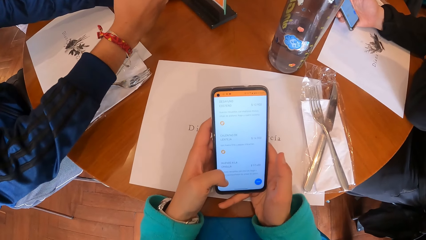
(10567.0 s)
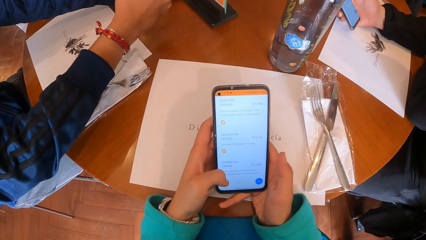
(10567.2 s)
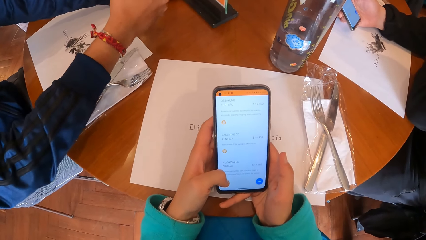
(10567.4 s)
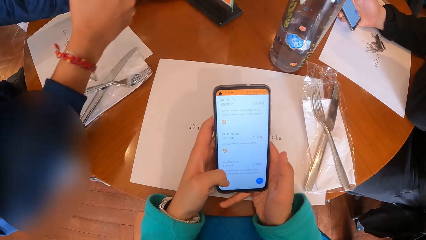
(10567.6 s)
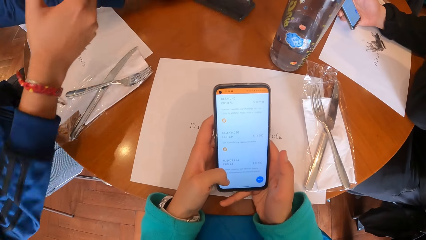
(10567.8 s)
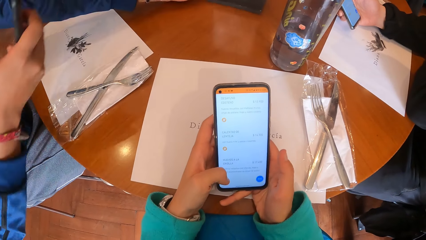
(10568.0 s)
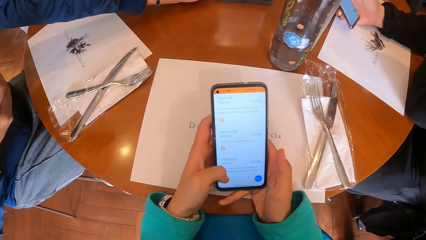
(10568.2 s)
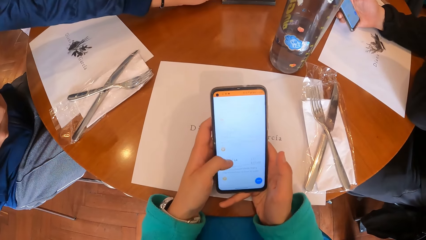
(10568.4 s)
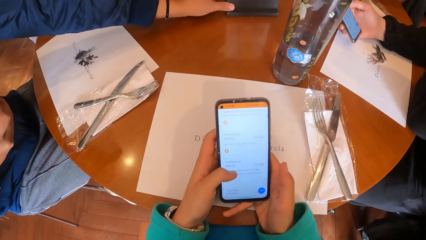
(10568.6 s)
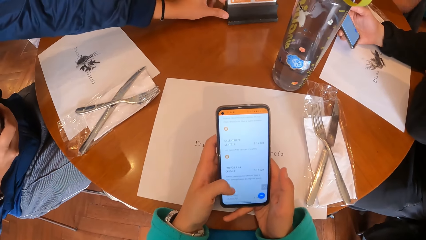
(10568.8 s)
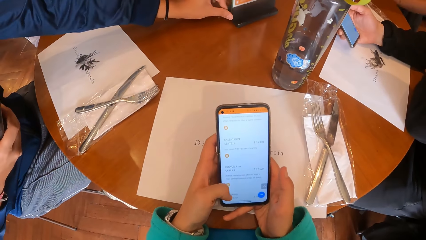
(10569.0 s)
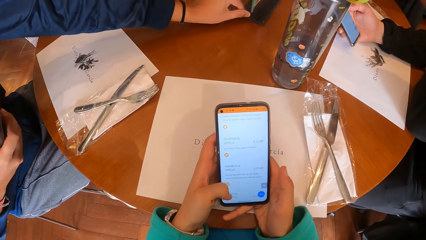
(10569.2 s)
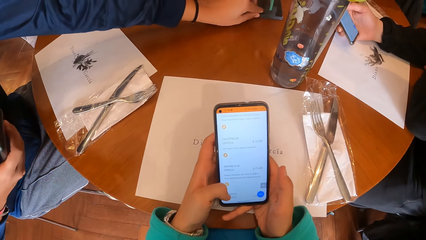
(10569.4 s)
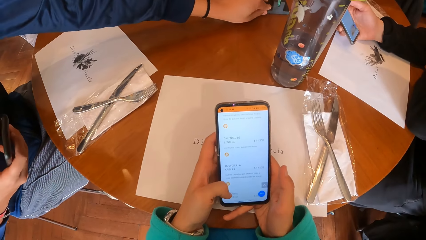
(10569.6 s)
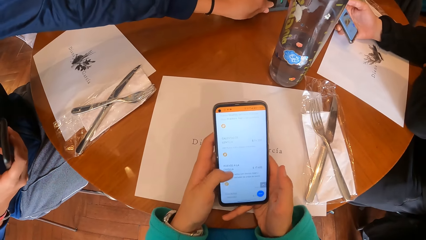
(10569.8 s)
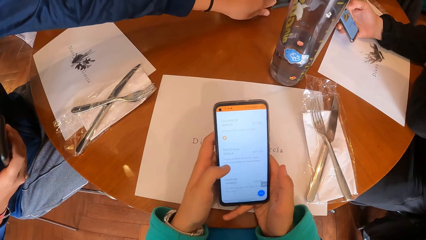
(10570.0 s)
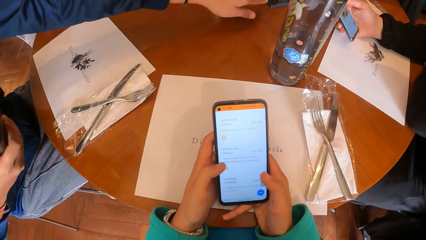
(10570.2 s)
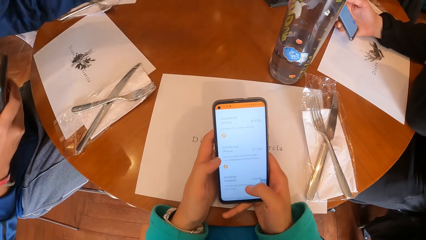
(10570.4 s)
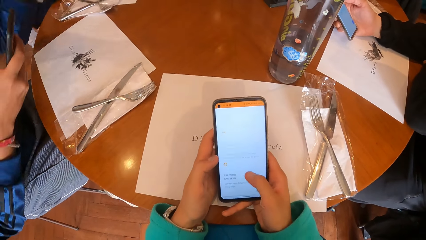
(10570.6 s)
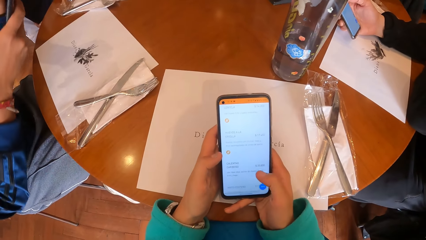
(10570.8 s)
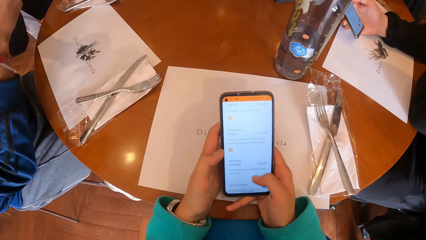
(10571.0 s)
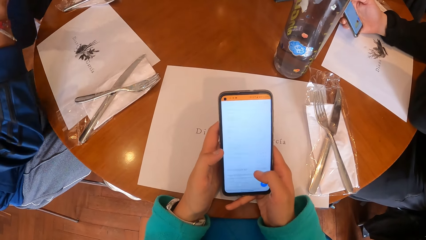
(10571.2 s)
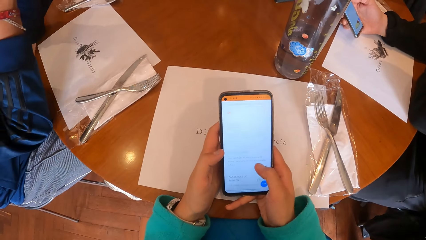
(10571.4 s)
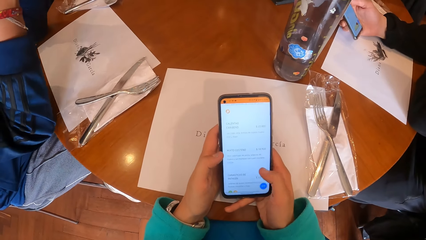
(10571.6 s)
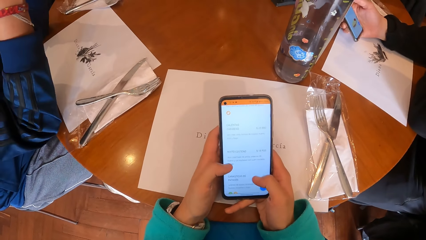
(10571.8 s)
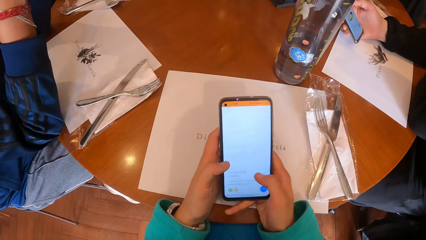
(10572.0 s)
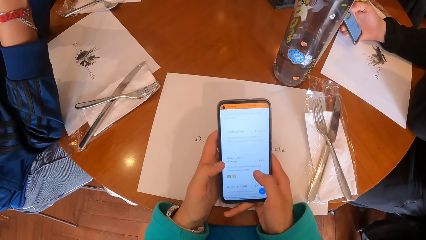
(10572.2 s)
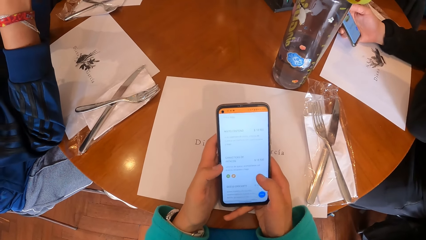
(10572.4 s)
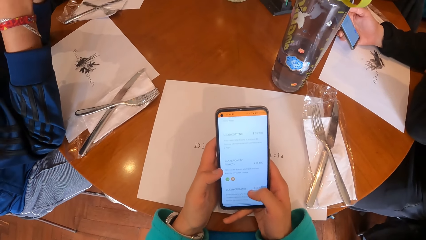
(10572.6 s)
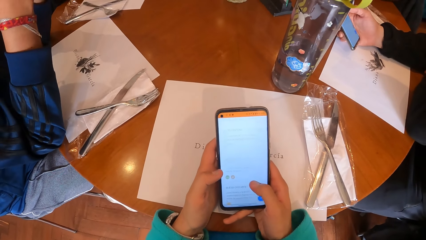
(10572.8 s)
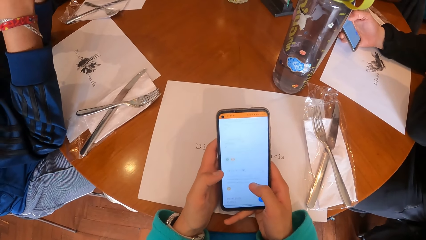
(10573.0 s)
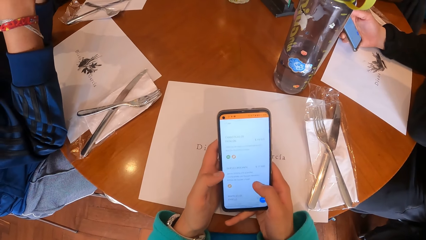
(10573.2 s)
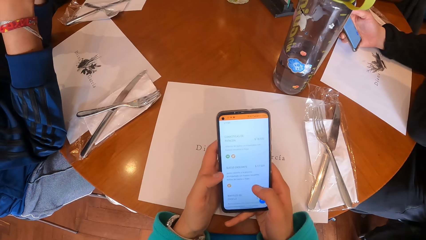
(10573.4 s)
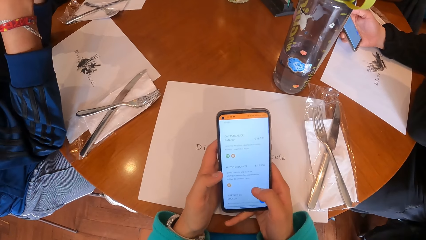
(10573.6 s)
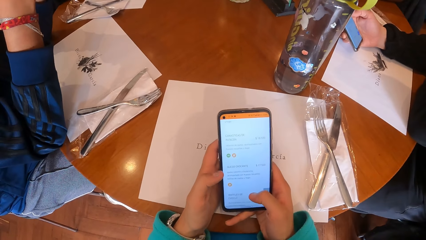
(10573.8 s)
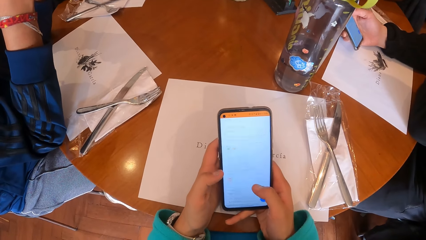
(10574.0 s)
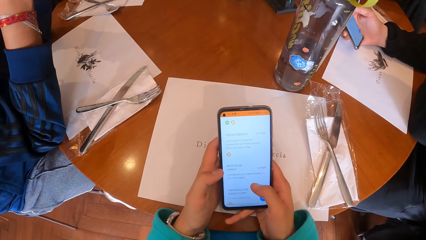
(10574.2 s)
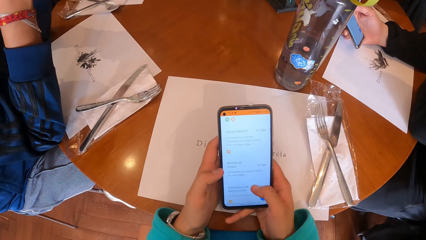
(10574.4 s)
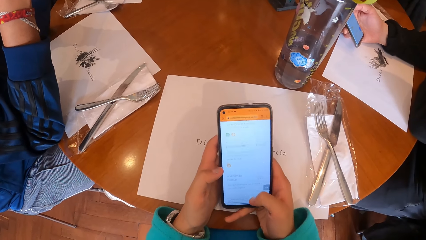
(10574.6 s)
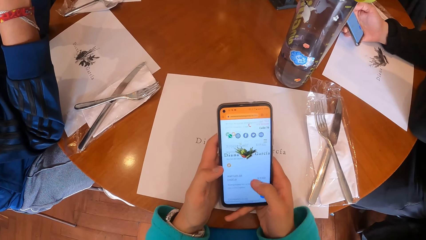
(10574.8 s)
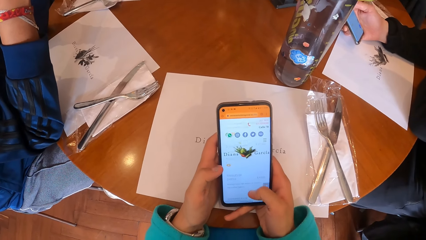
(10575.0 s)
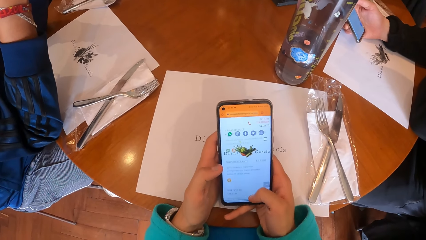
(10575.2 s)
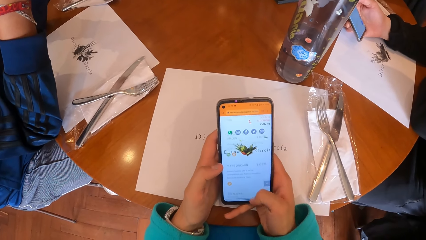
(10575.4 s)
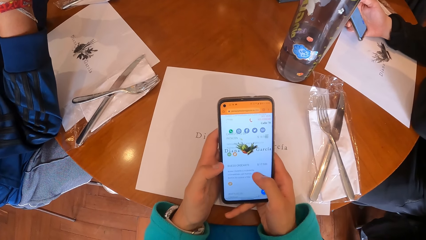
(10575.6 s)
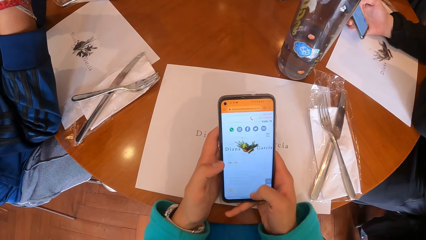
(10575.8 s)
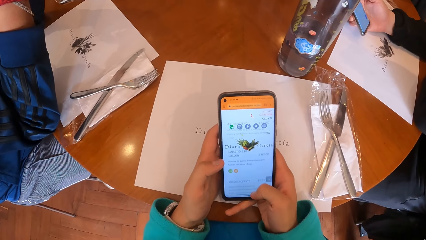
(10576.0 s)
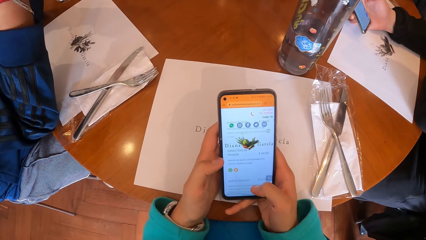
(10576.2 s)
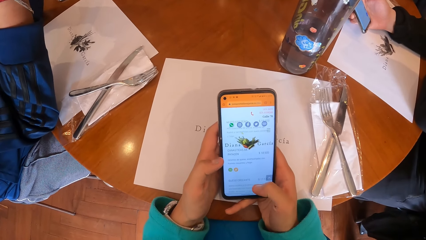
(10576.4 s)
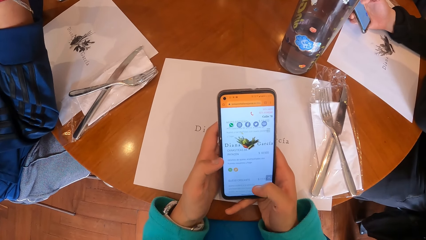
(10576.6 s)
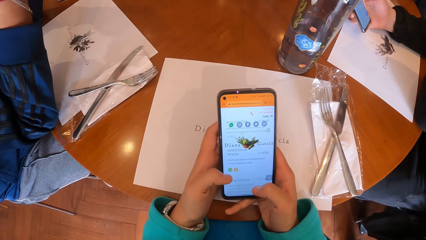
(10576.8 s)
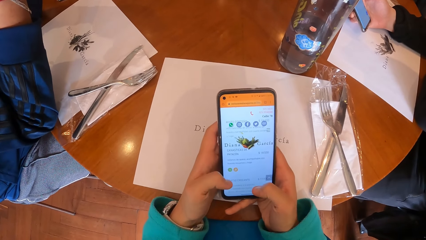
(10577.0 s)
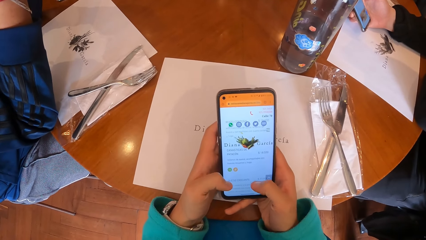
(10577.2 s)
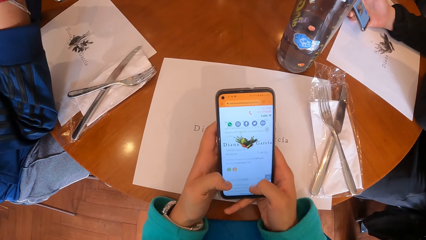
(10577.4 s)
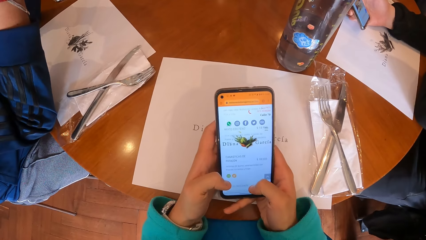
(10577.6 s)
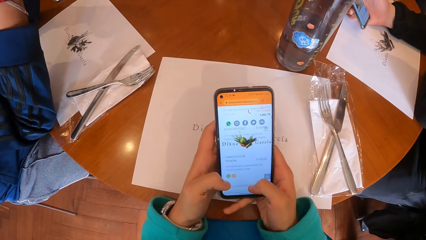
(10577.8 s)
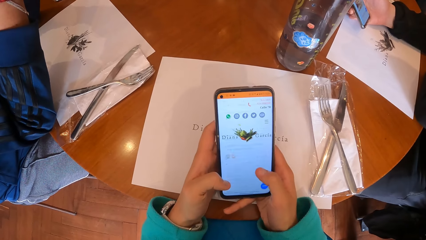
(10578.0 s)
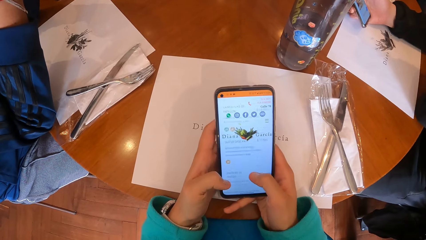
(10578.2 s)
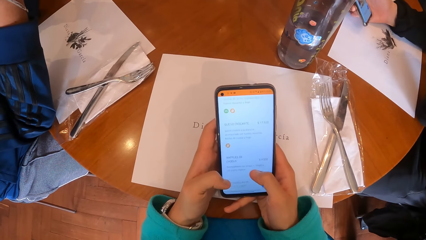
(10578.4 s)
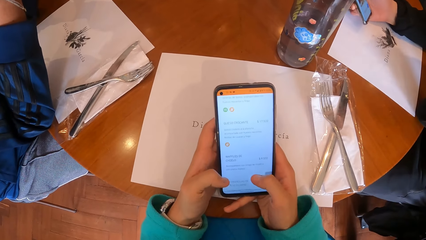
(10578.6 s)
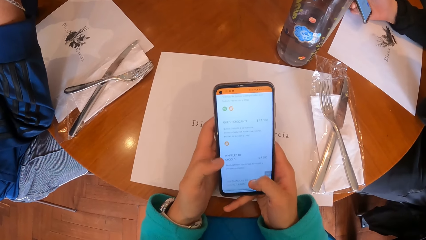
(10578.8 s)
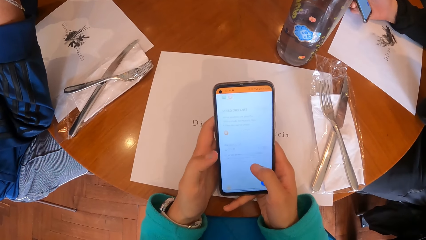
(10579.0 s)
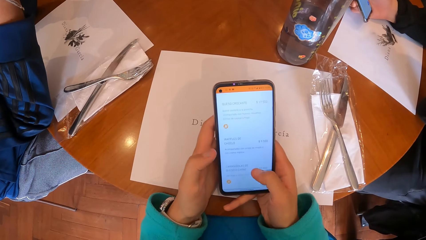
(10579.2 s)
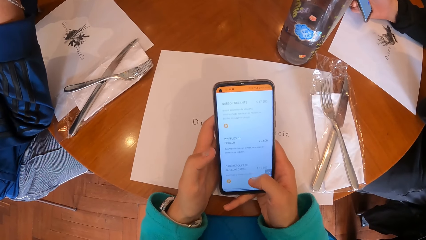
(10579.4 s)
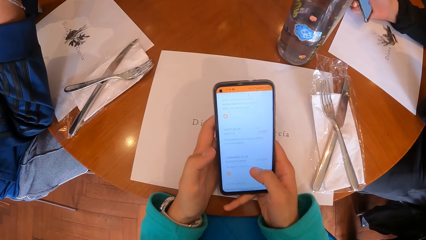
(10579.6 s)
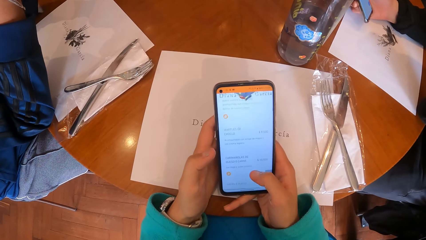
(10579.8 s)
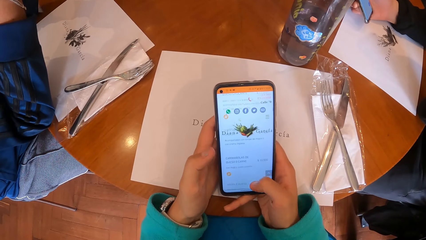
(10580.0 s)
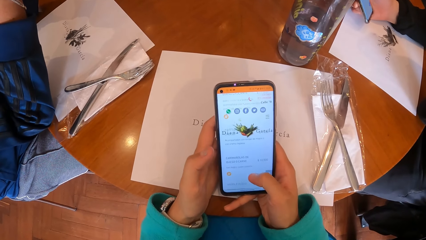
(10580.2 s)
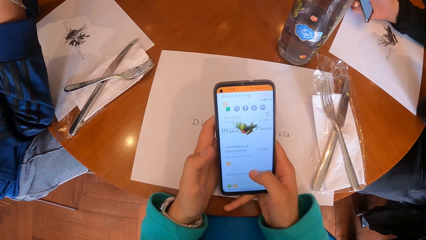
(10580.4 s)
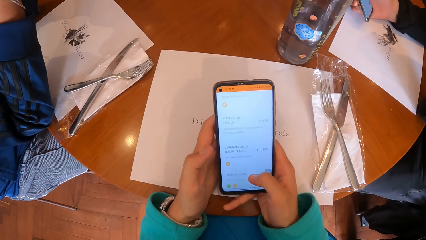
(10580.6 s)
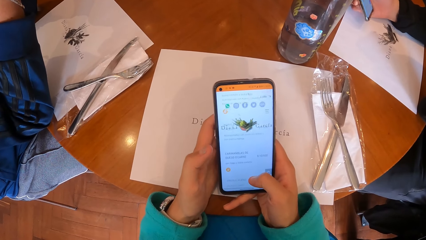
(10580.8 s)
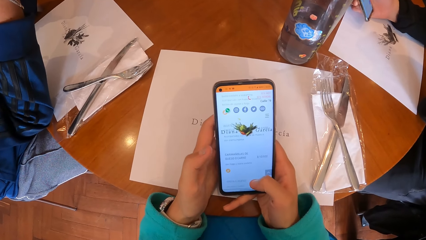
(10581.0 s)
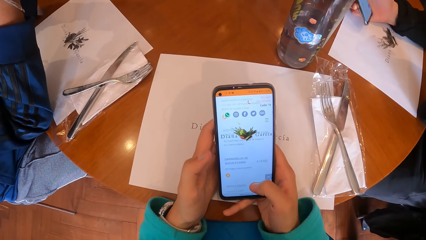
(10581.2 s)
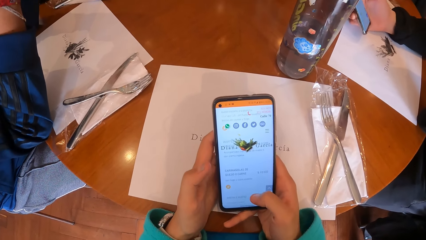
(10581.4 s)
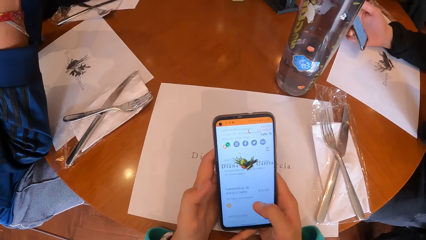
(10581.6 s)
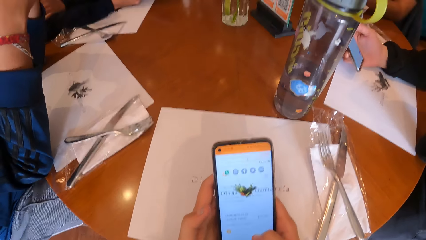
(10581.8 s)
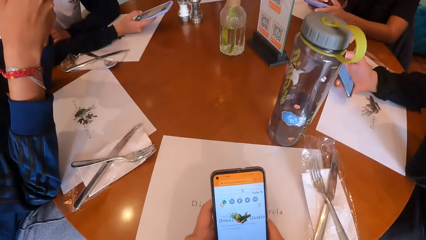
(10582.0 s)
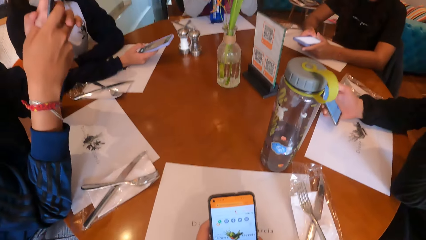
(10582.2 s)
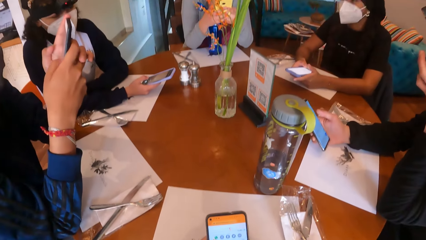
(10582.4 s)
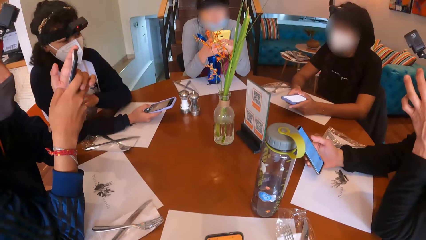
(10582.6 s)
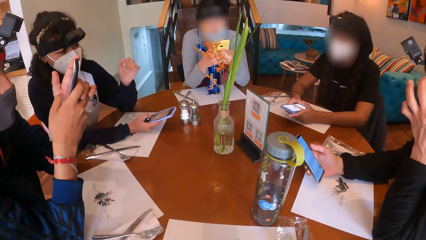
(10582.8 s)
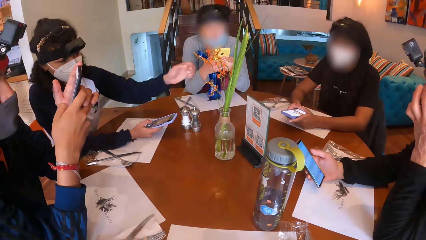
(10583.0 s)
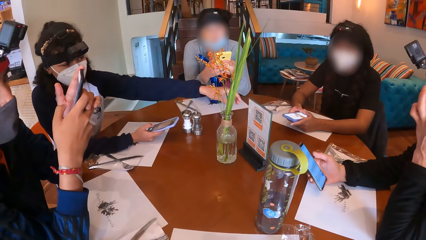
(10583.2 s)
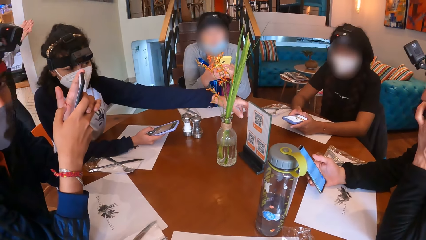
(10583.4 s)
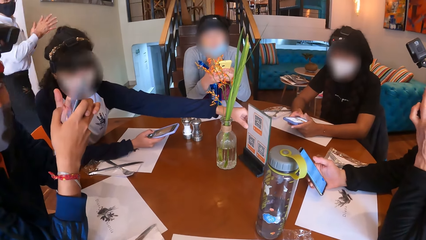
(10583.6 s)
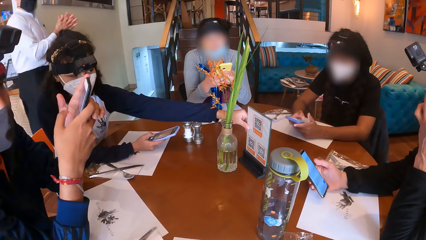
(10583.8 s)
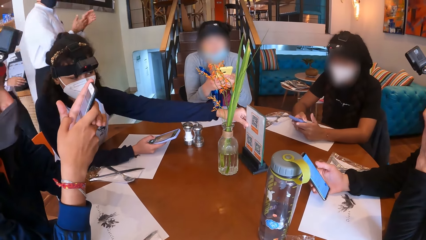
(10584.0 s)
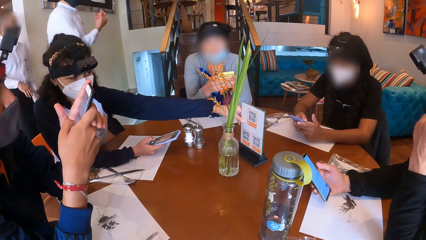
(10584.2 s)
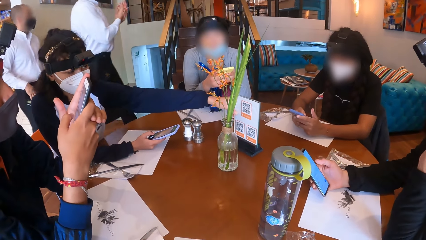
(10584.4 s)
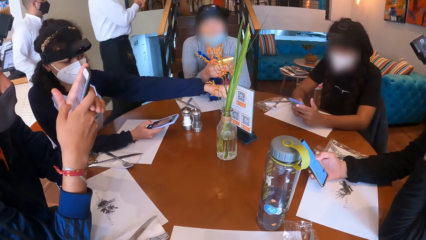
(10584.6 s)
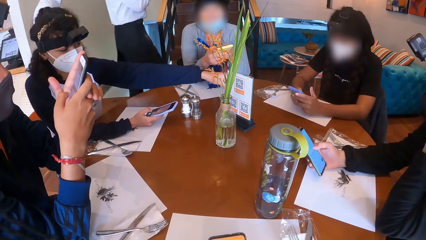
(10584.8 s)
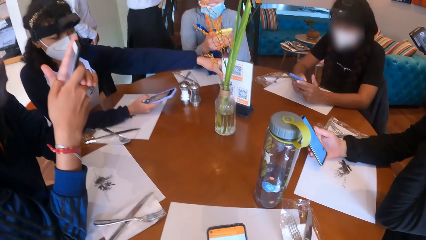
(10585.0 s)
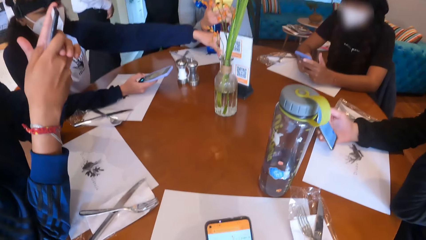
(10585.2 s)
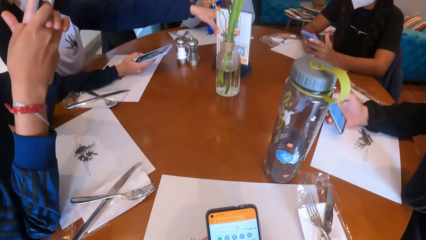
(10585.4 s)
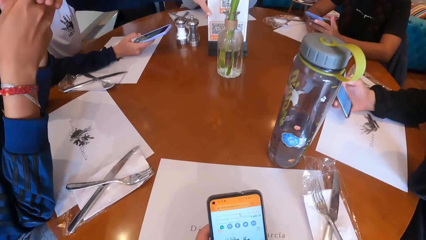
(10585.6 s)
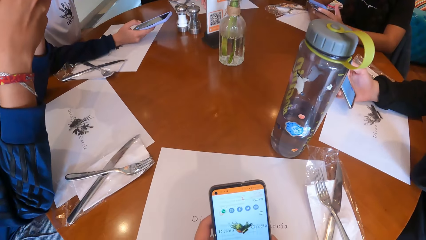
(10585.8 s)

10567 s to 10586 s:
A man moves the stand on the table with his left hand. Another man touches his face with his left hand. A woman moves the stand on the table with her left hand. The camera wearer looks around. A waiter and another waiter walk past the camera wearer.
